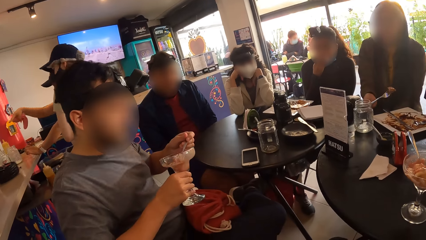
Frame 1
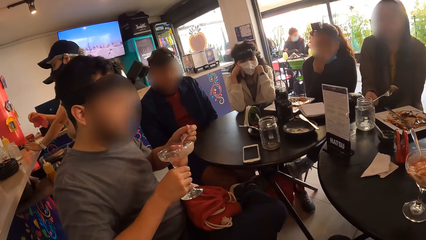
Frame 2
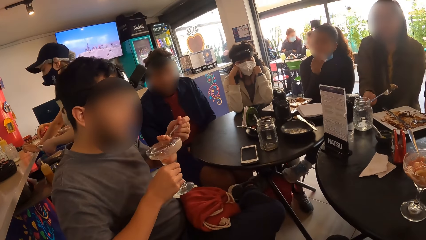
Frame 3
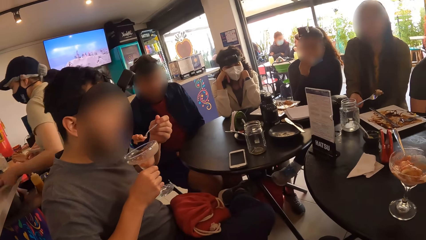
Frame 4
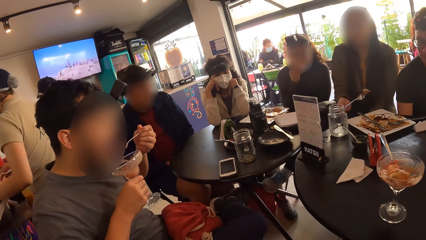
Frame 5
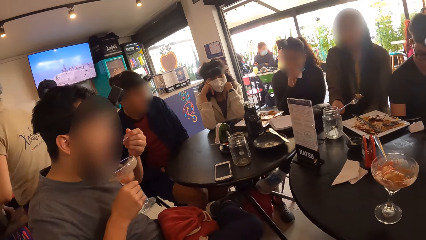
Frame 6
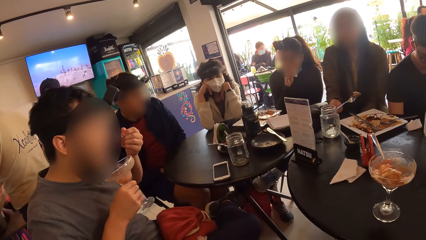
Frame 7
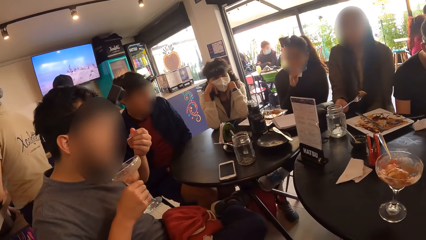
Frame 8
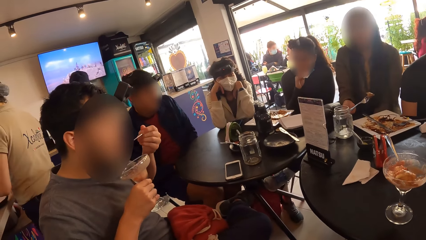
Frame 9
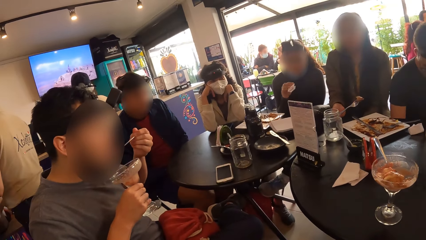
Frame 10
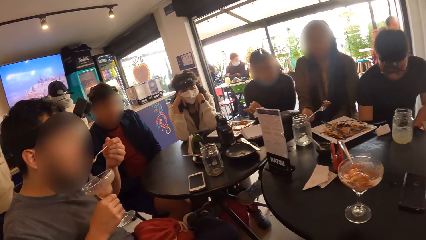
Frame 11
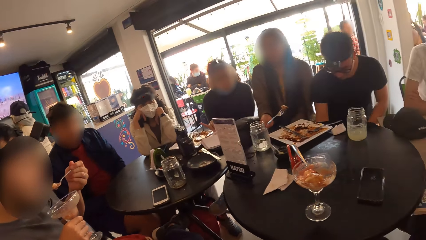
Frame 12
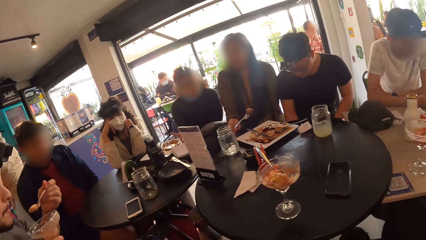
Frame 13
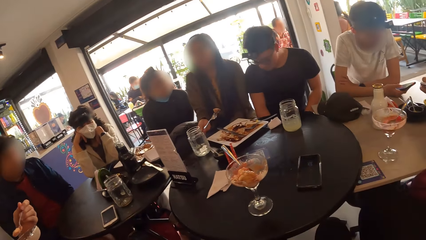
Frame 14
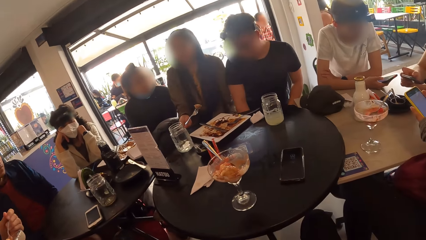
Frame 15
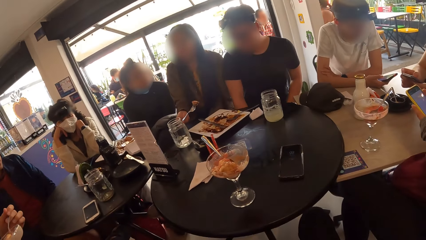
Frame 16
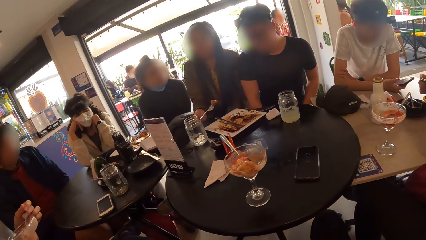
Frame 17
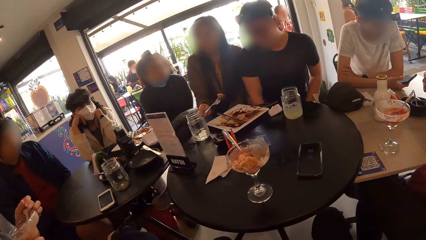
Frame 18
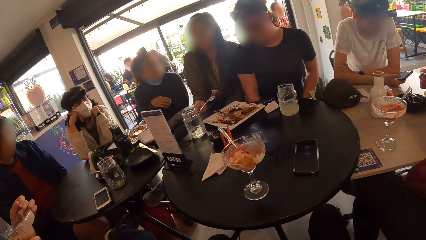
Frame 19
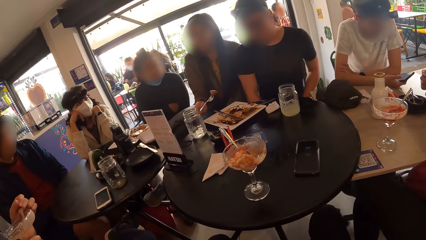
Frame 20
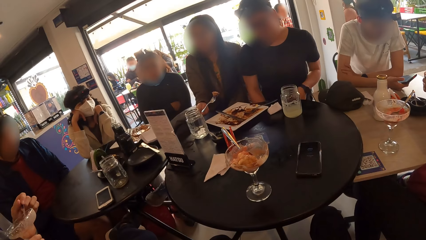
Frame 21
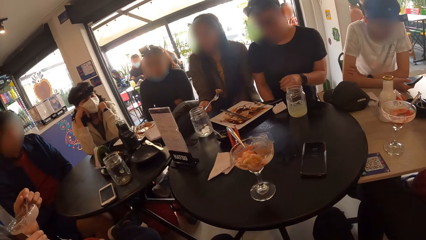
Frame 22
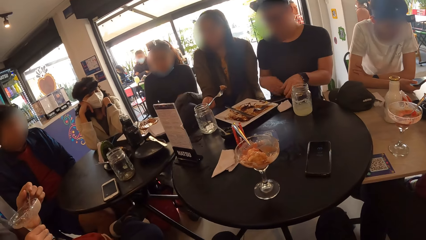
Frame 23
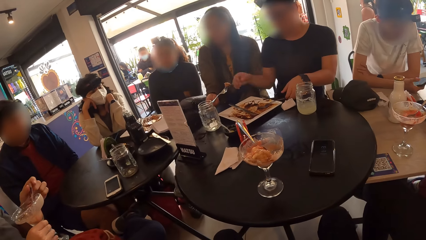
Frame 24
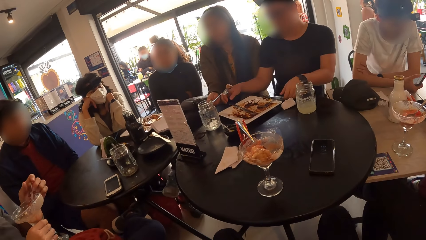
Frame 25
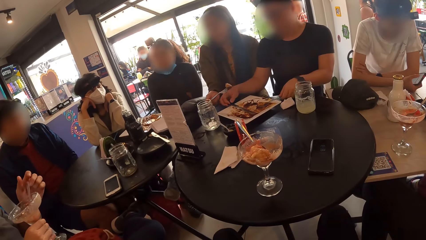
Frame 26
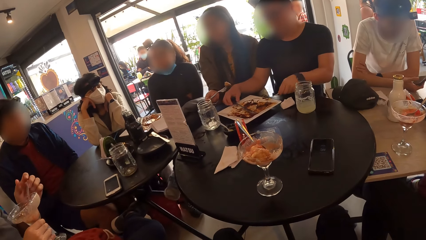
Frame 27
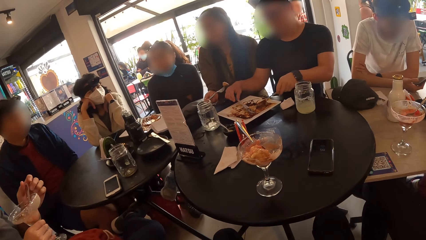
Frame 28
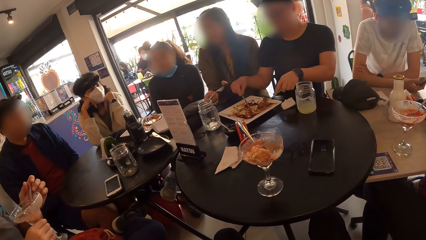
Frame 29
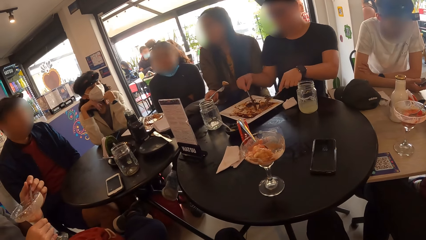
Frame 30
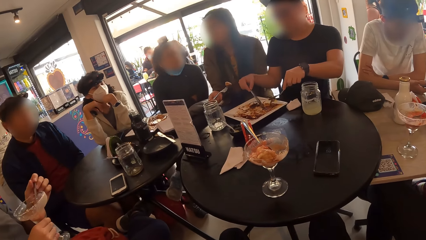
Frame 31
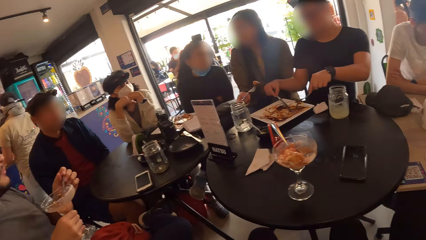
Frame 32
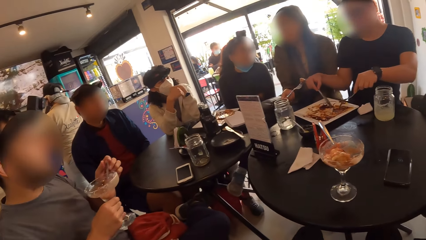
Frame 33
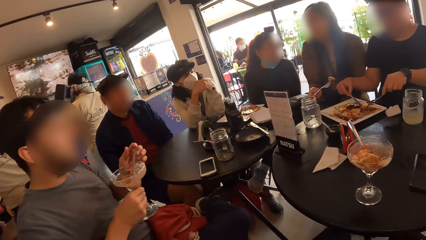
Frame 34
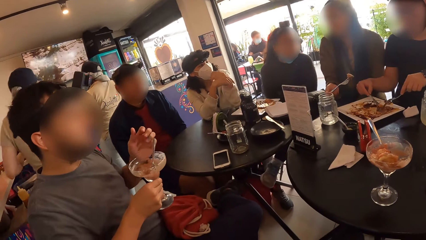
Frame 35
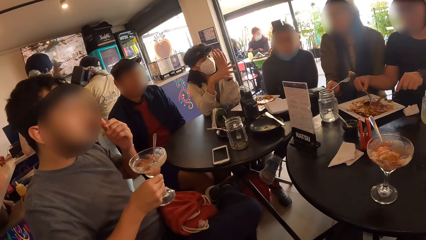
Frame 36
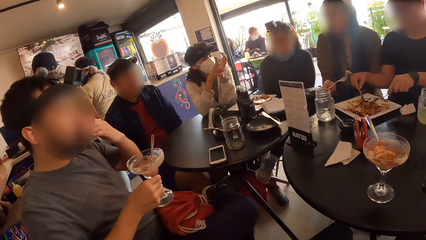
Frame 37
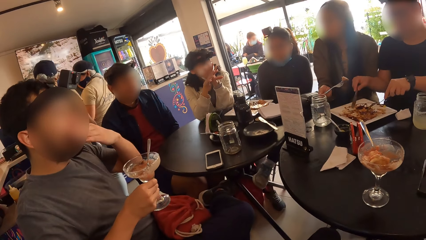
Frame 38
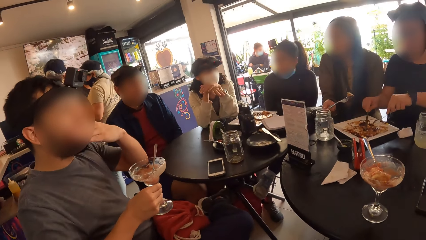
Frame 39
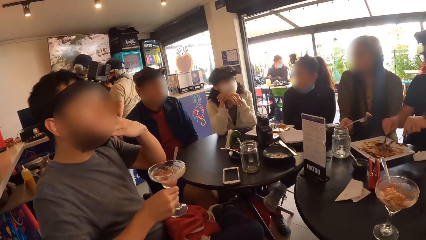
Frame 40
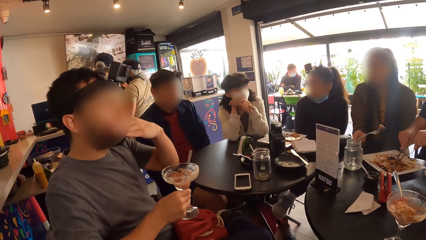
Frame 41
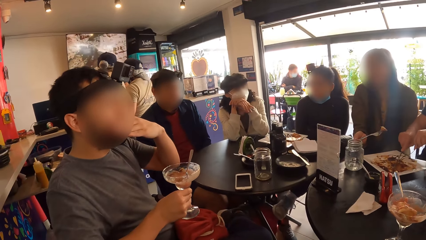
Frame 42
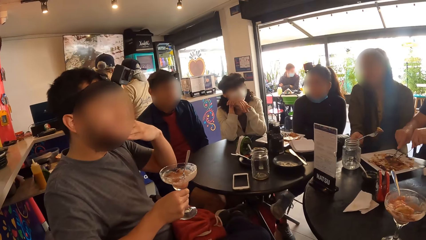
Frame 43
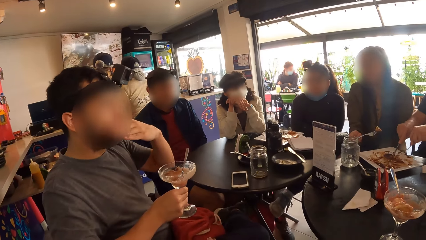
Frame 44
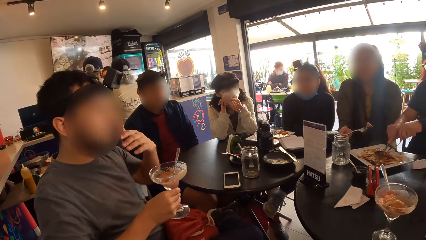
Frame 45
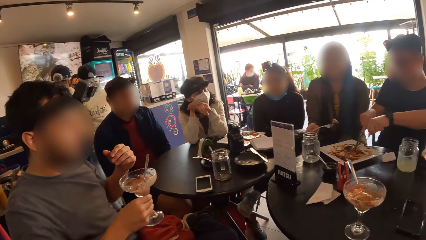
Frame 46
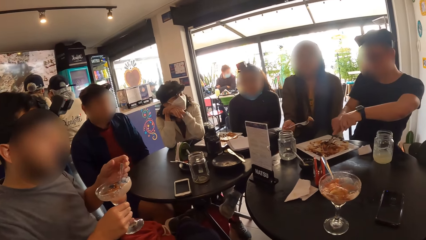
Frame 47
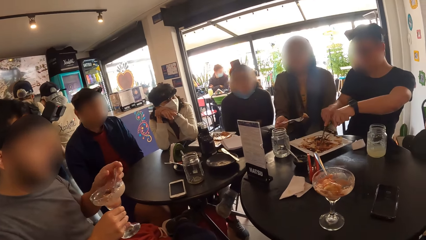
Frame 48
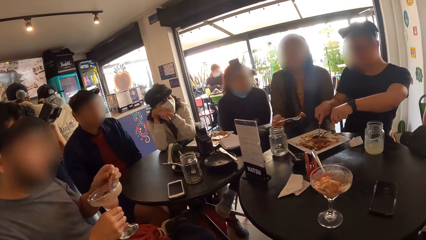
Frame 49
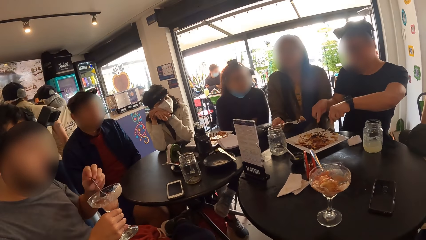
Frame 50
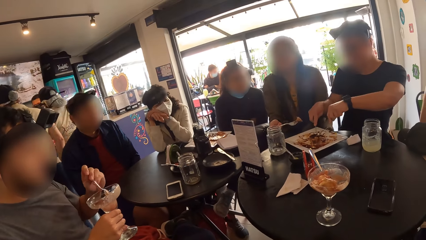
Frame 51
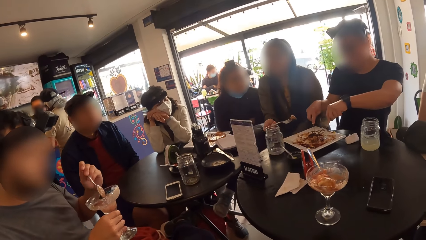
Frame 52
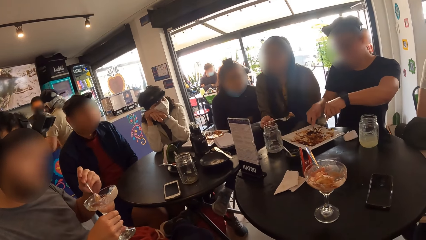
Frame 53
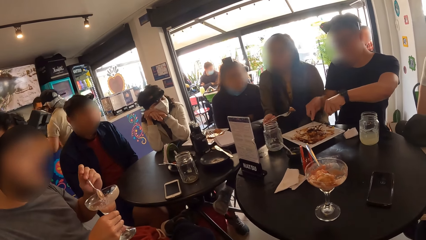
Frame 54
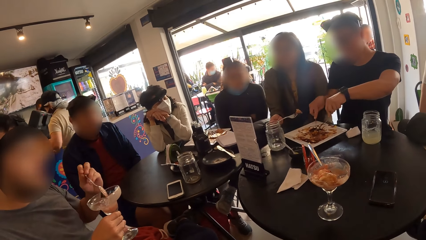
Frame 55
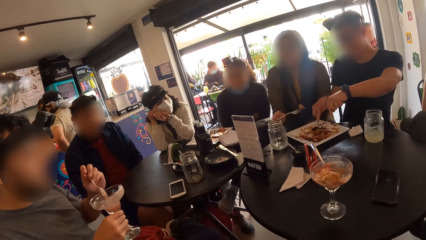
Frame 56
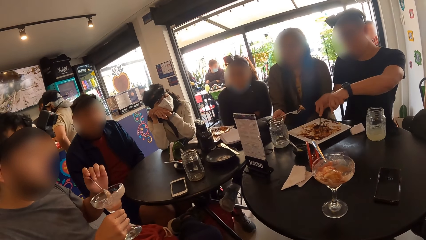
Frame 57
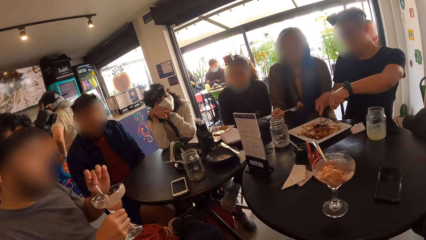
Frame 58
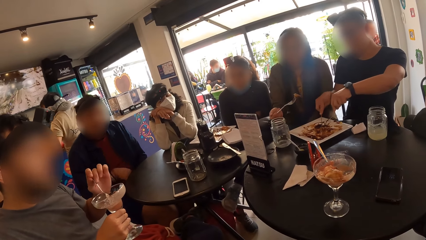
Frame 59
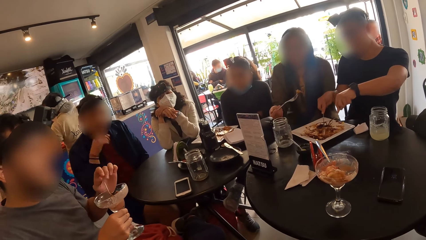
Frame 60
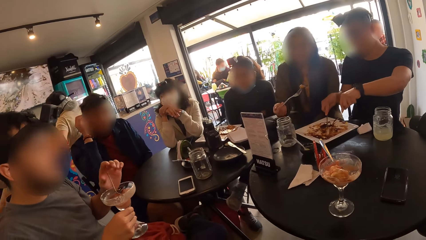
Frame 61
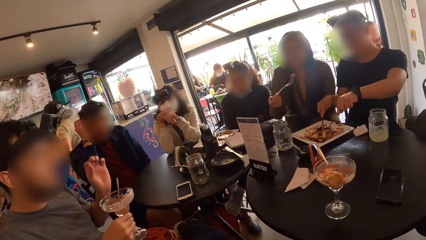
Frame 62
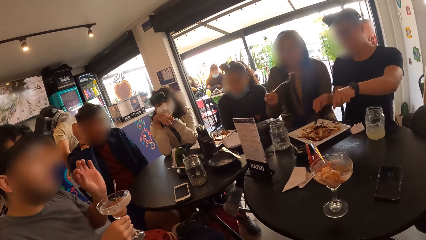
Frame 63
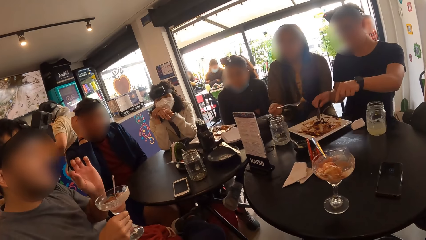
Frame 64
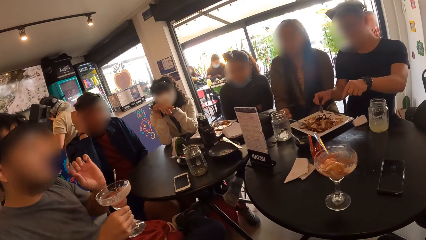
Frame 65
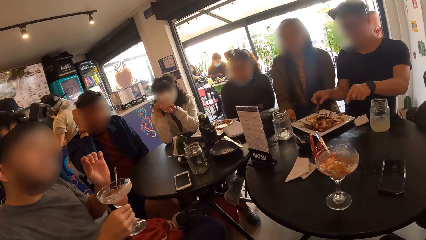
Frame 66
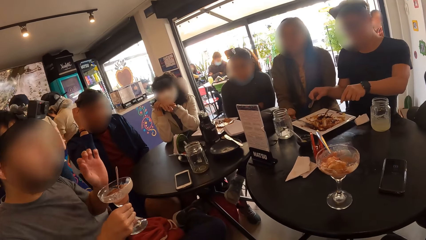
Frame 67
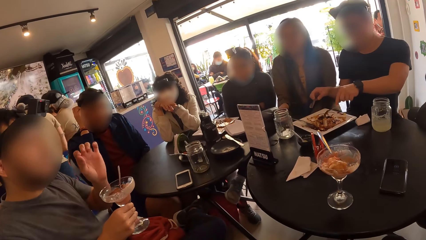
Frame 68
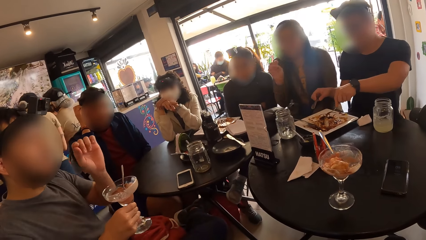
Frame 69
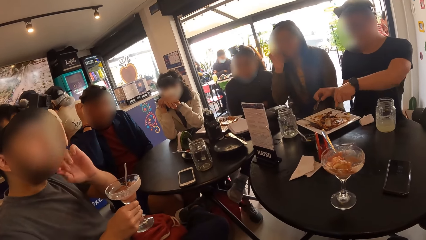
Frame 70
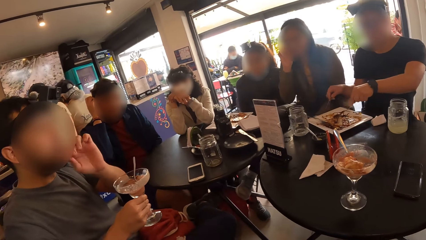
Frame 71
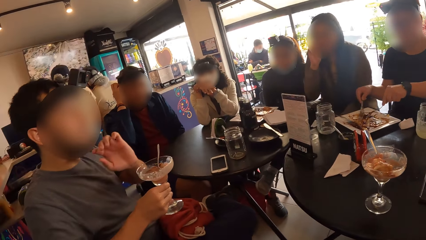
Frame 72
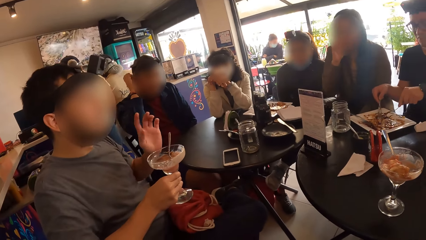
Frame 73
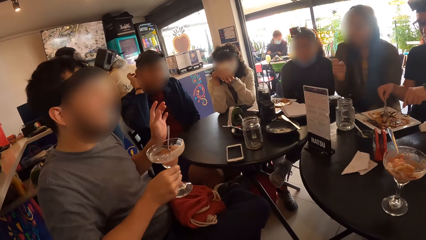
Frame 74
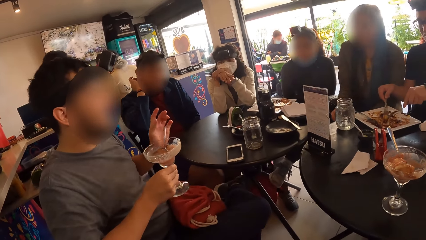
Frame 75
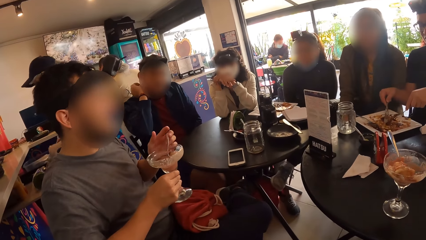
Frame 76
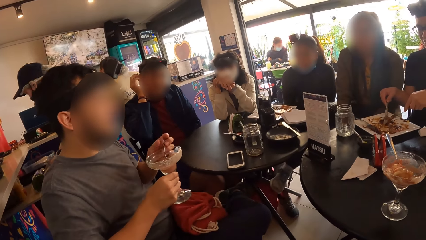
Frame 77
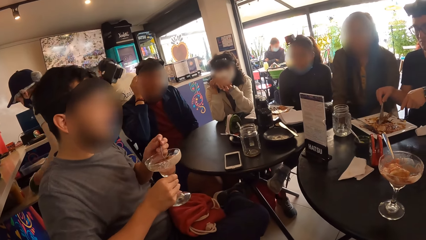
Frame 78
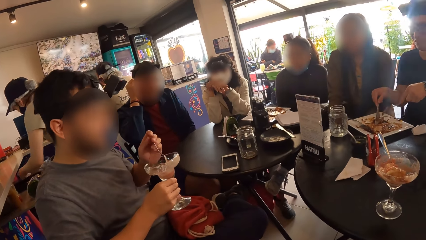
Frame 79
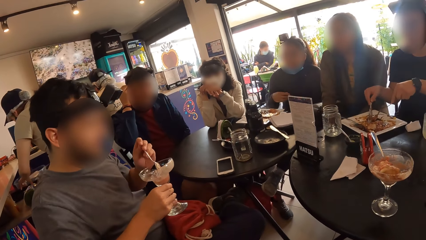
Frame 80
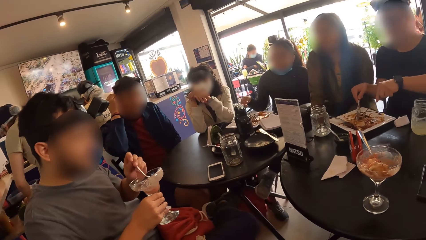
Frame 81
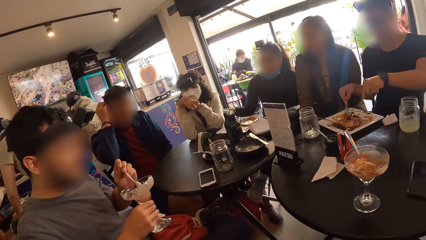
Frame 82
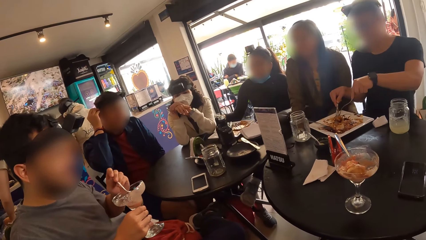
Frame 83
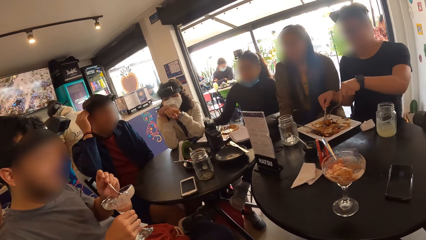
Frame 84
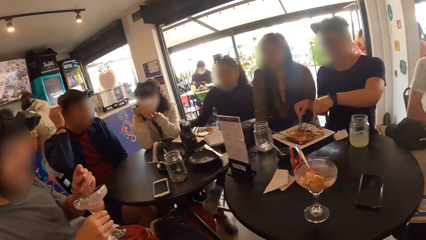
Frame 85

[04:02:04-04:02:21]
A man eats shrimp from the cup with the spoon in his left hand. Another man picks the knife on the plate on the table with his right hand and picks the fork on the plate on the table with his left hand. The other man cuts taco on the plate with the knife in his right hand. A woman eats taco from the plate with the fork in her right hand and drops the fork on the plate on the table with her right hand.
